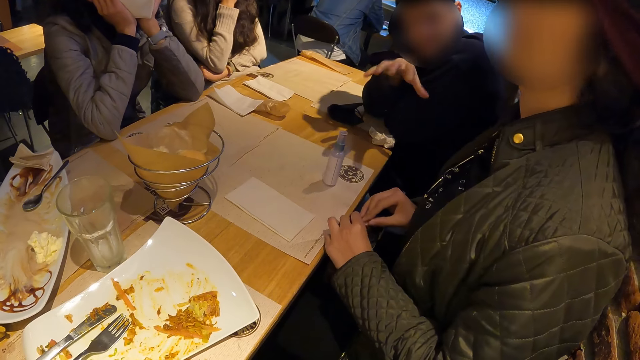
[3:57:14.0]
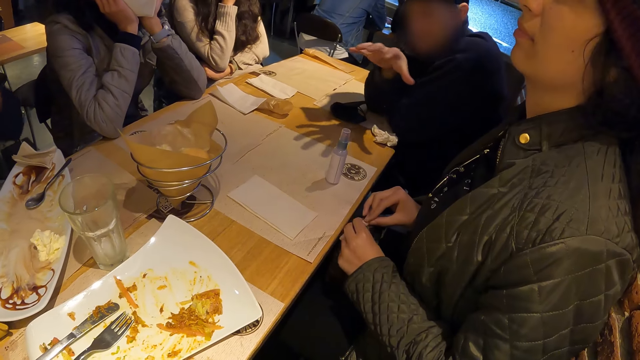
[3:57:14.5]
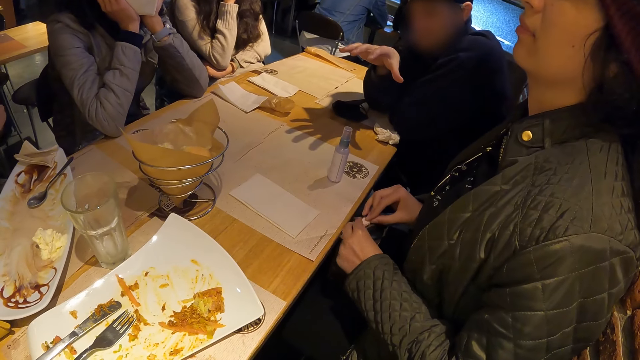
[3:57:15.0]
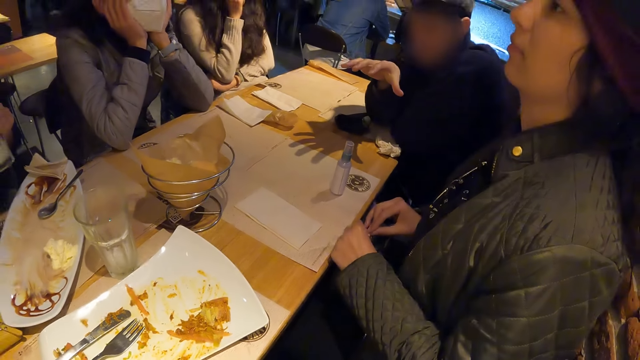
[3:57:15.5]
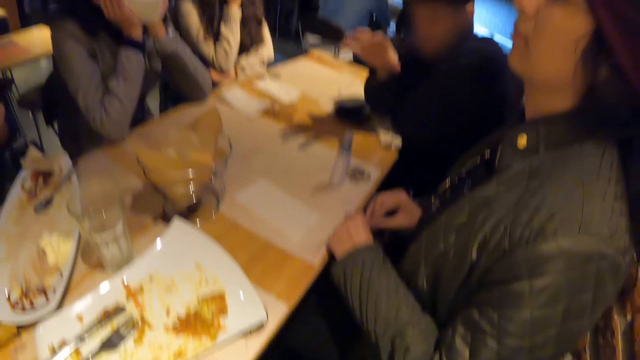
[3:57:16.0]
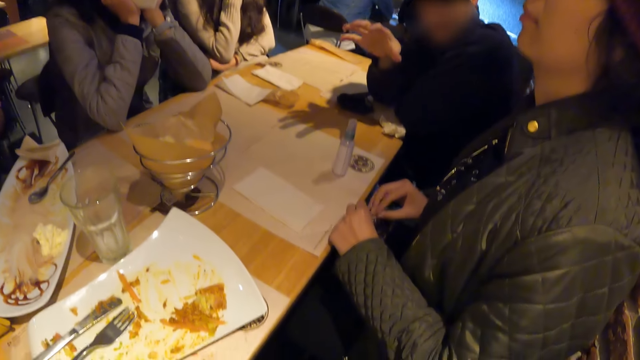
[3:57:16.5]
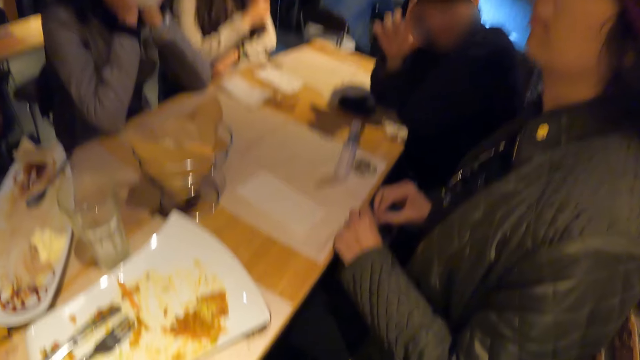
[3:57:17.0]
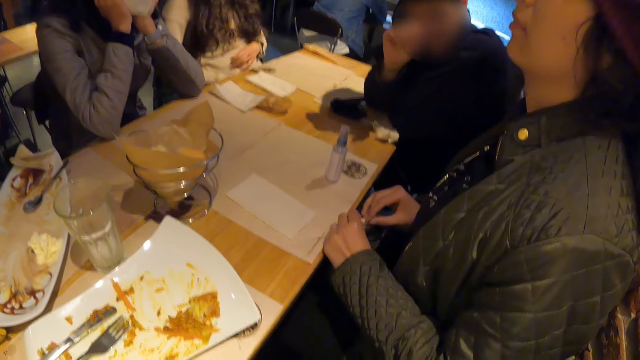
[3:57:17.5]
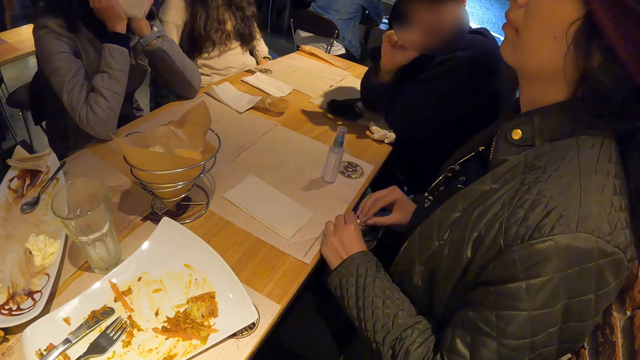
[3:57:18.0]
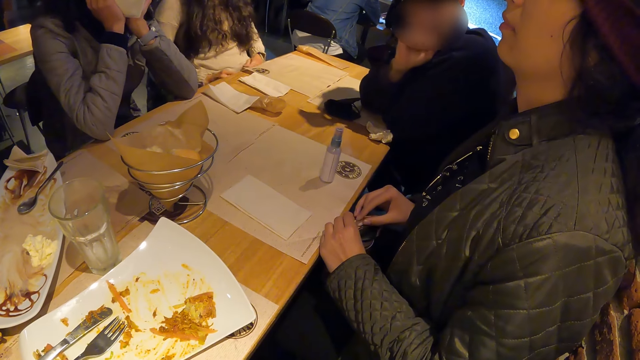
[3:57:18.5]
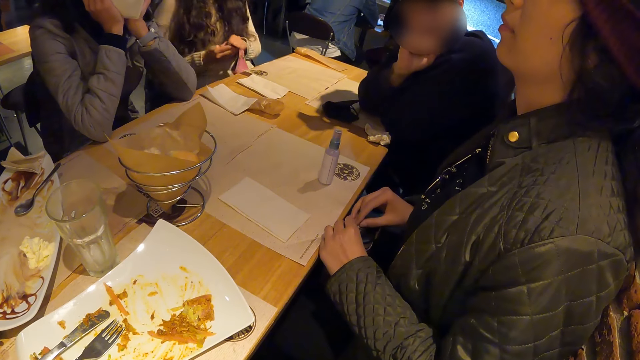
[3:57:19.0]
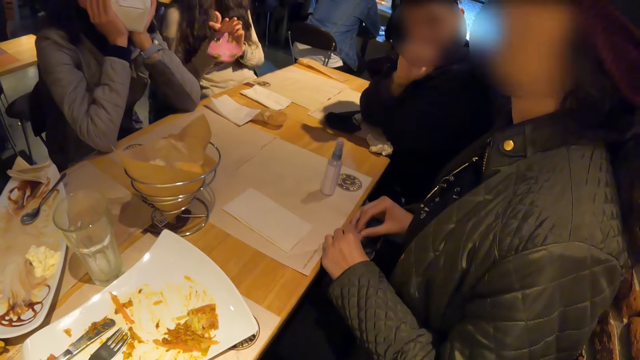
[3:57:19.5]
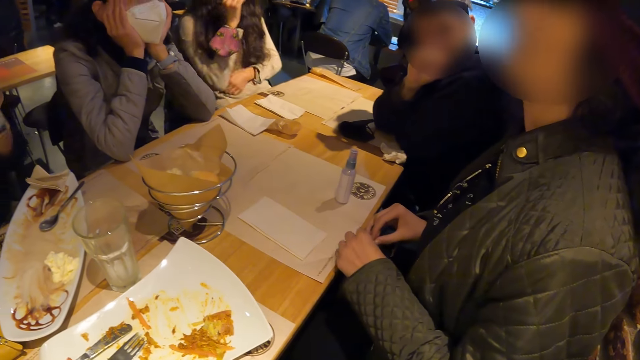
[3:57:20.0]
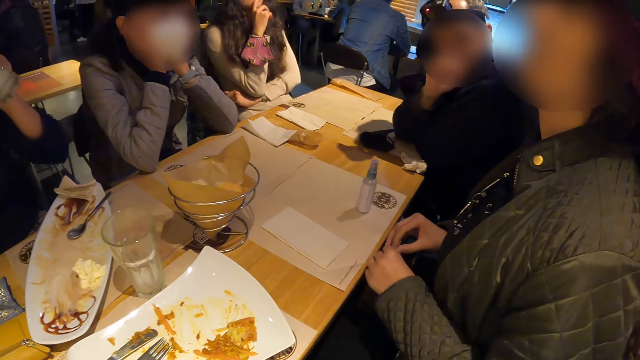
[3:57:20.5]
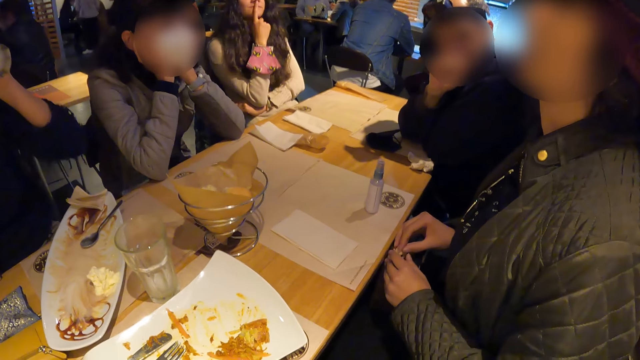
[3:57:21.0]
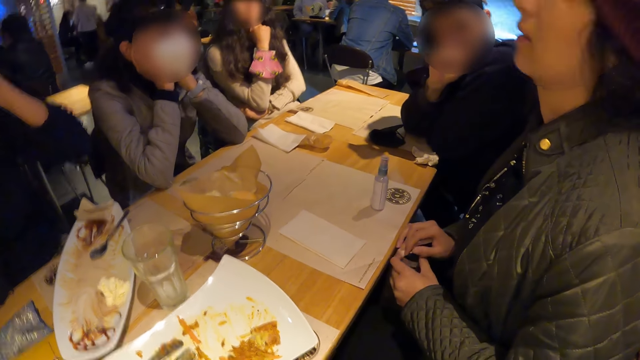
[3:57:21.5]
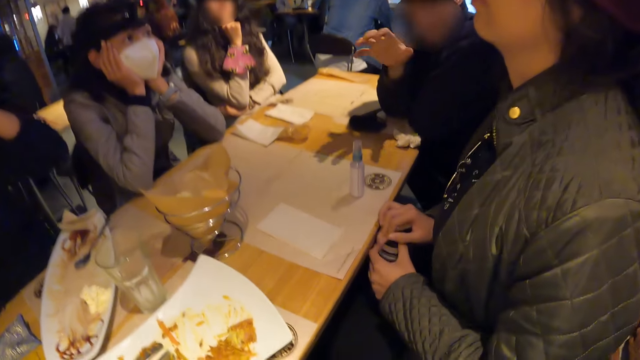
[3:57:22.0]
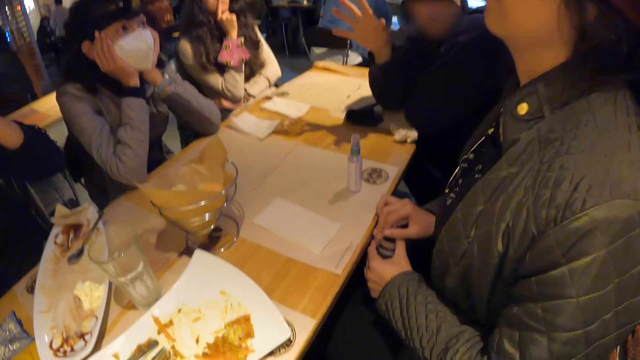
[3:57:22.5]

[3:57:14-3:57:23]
A woman passes a facemask in her left hand to her right hand. The woman picks the mask. Another woman drinks.

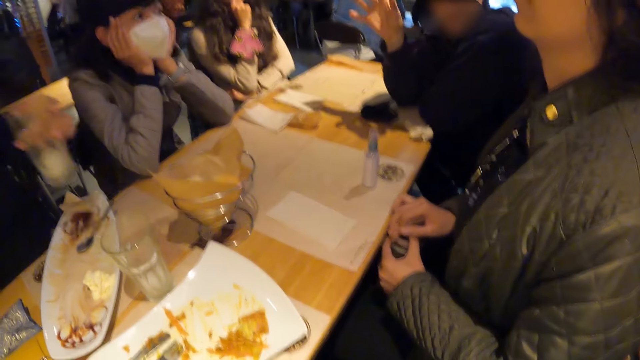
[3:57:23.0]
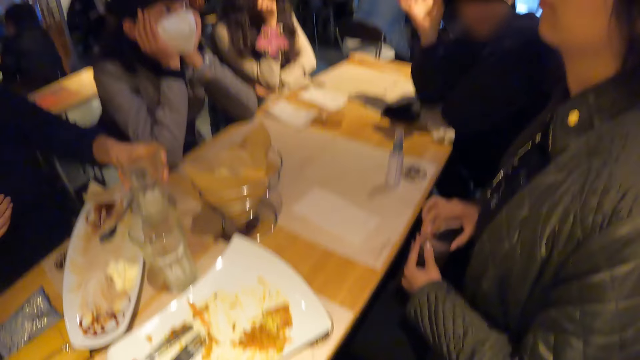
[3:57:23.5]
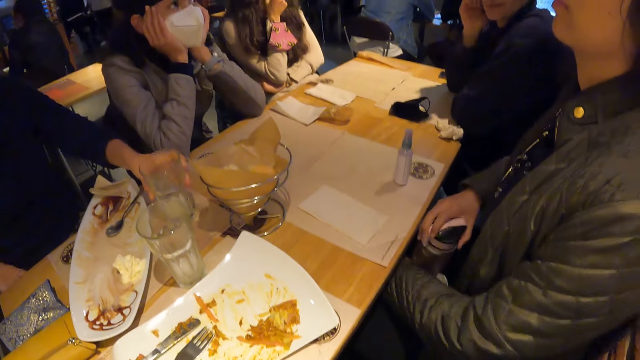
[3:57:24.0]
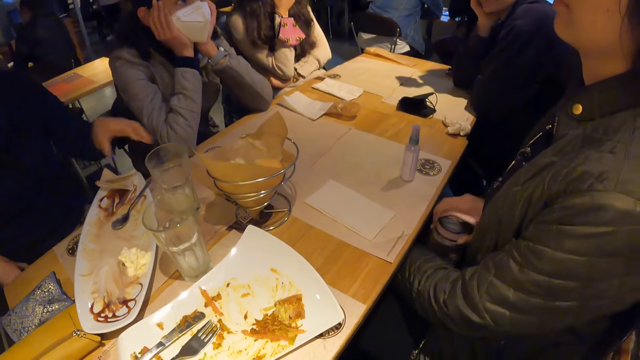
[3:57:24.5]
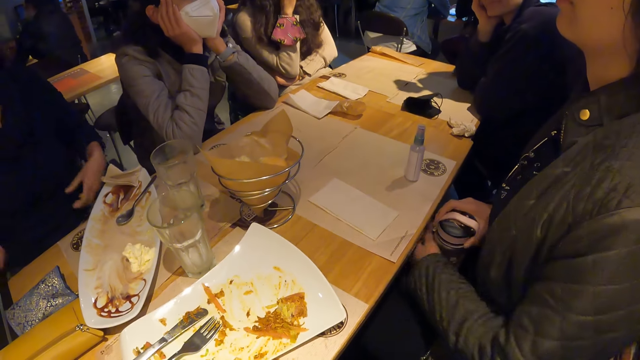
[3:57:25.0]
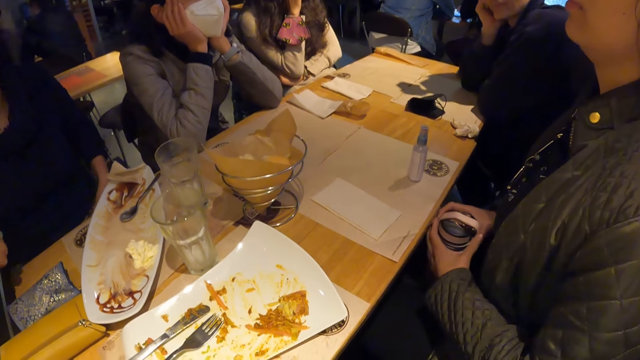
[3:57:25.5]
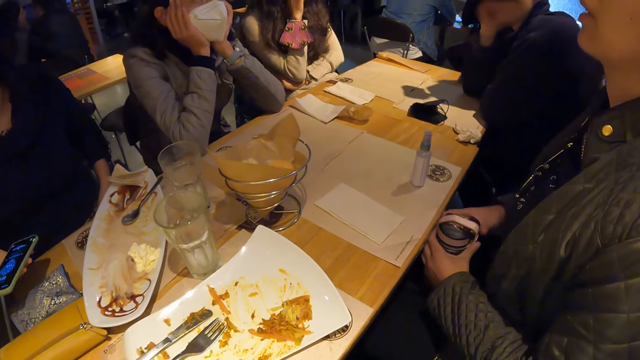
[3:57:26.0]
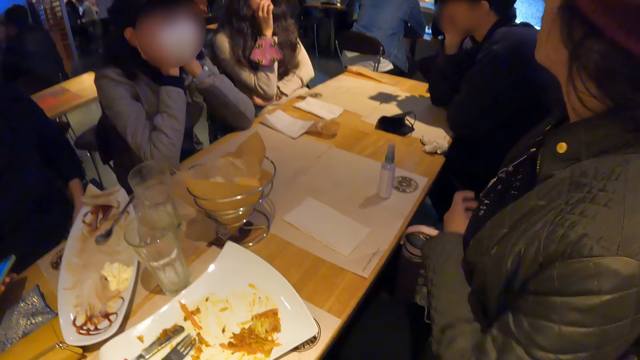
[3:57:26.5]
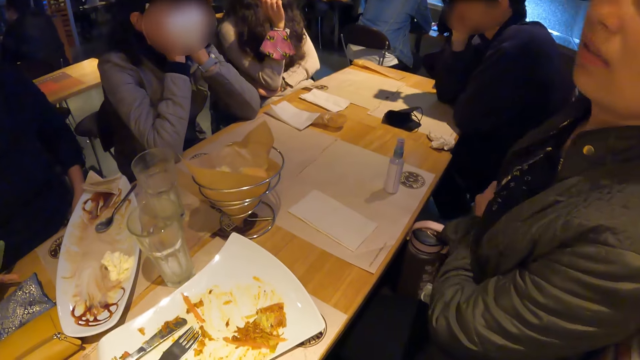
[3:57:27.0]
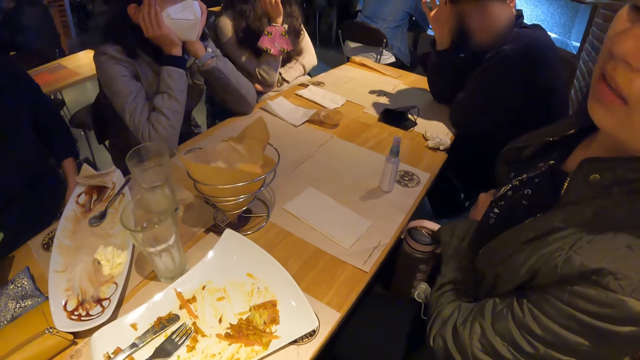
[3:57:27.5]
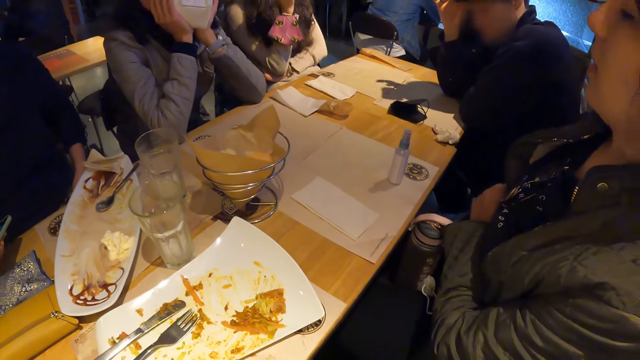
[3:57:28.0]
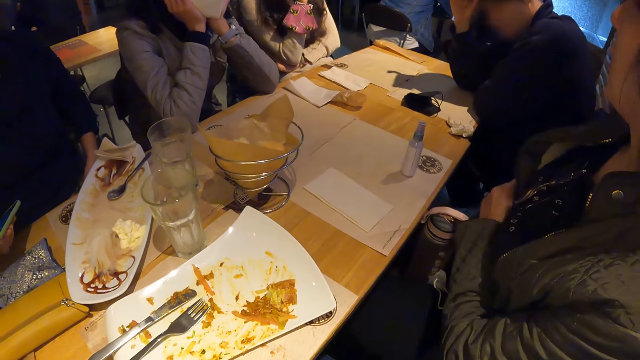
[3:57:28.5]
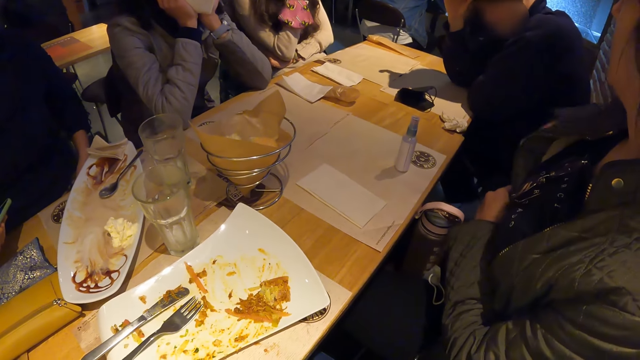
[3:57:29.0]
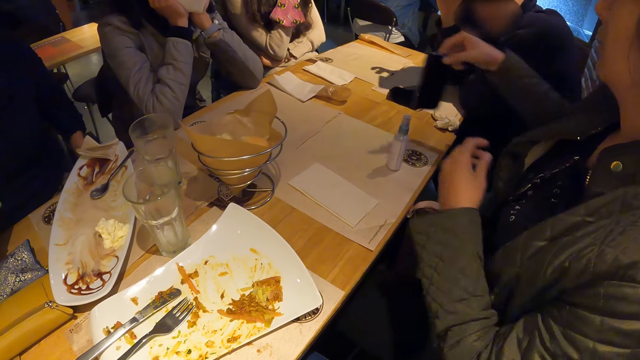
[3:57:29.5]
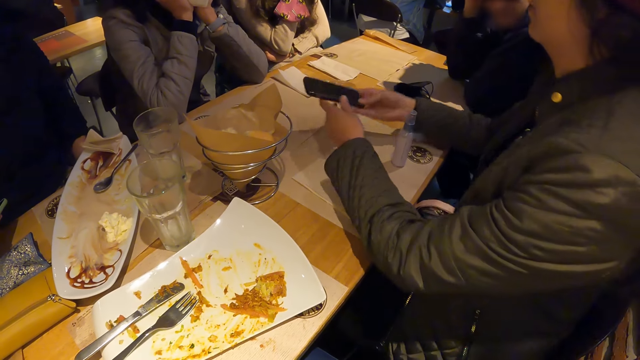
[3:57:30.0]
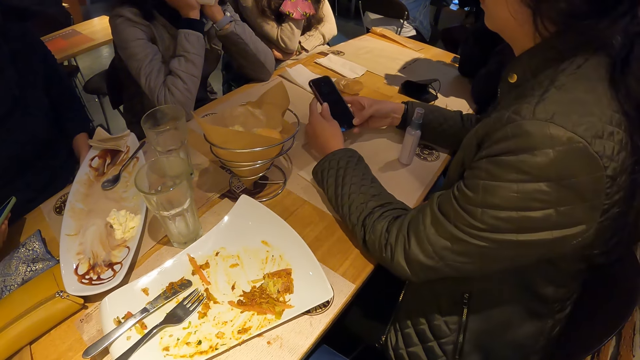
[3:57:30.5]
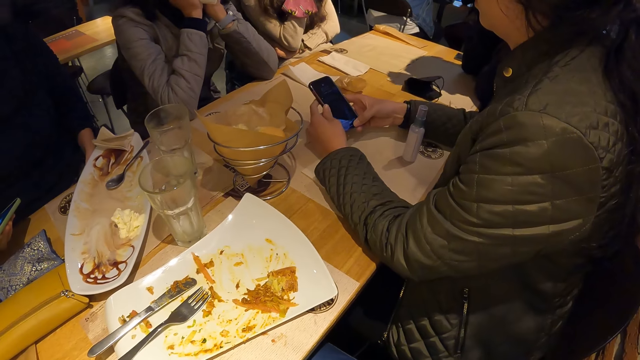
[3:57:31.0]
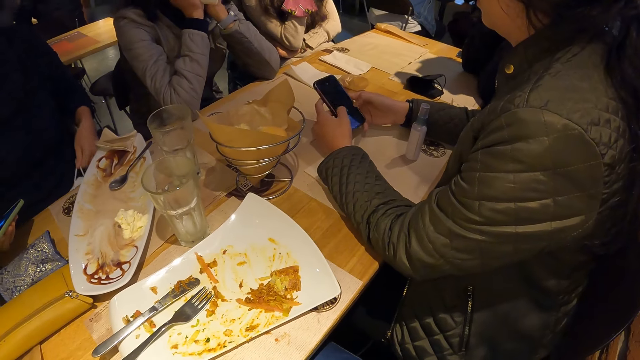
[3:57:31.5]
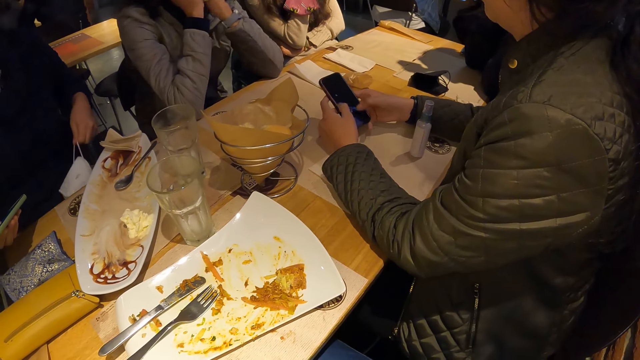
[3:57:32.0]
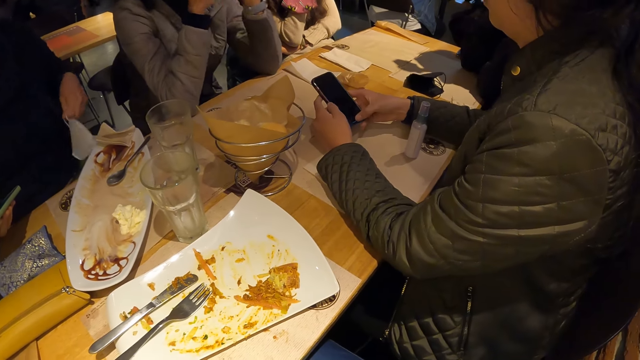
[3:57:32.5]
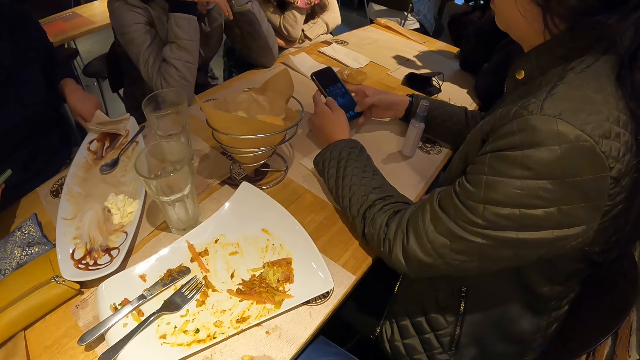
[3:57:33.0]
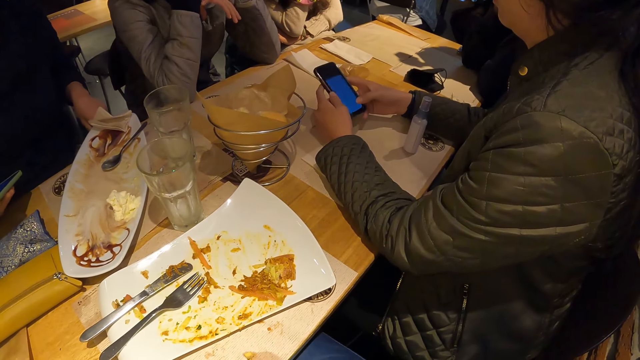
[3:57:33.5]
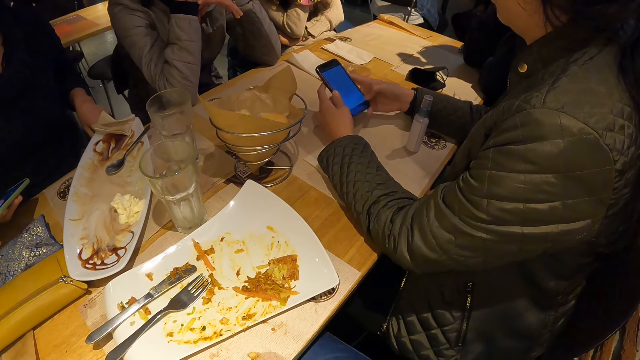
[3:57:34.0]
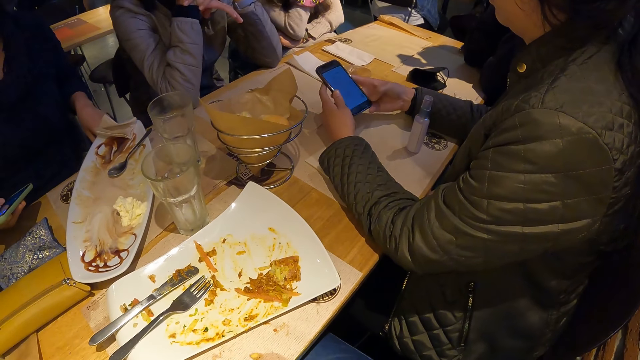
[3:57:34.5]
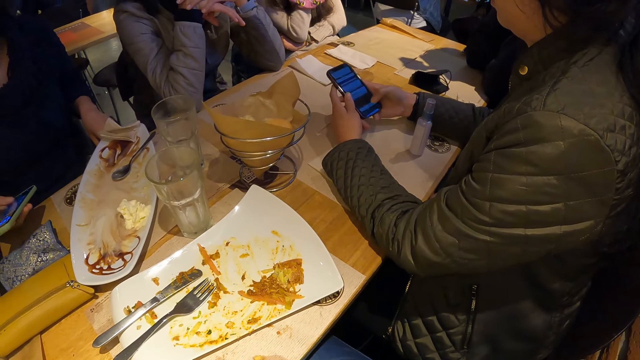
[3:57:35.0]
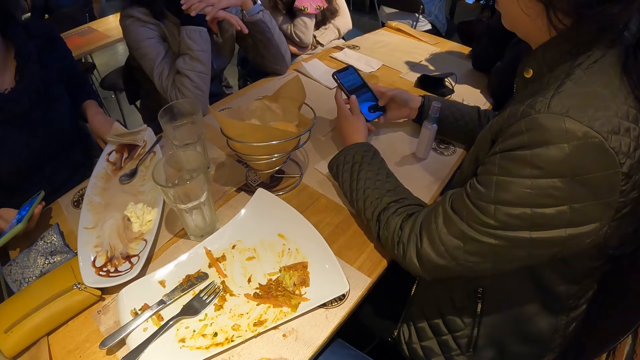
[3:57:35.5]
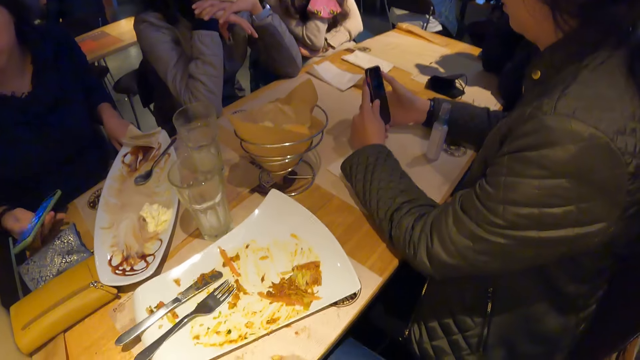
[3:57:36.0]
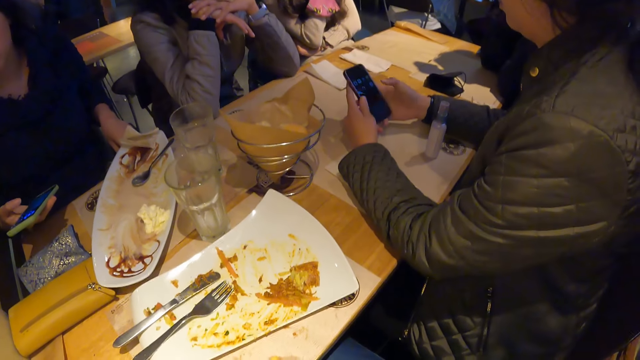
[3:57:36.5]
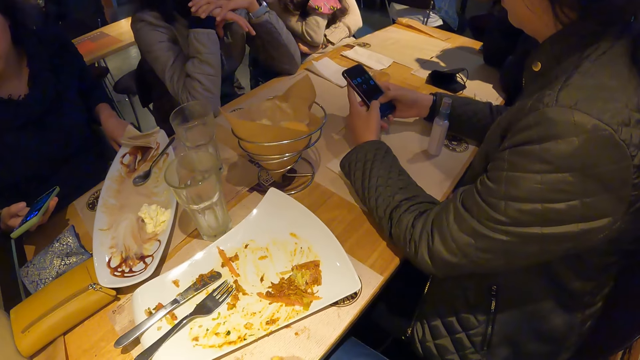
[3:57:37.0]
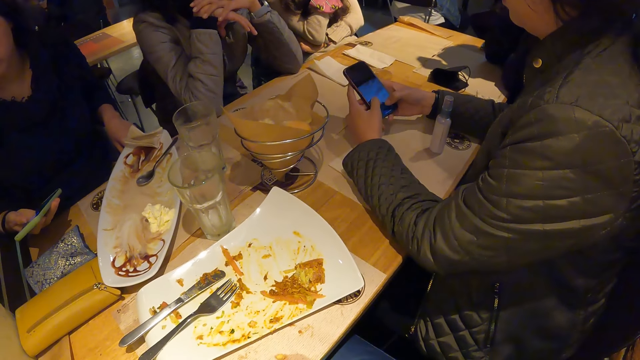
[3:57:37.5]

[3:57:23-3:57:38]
A woman places the glass of water on the table. She picks a phone from her lap with her right hand and operates the phone with her left hand. The camera wearer looks around. Another woman picks a phone from a jacket with her right hand and operates the phone with both hands. The first woman picks a white facemask from her lap with her left hand.
